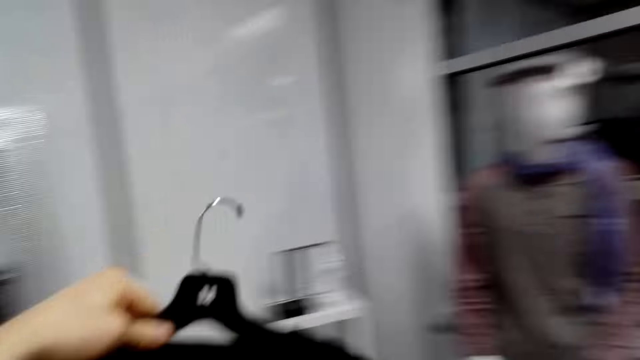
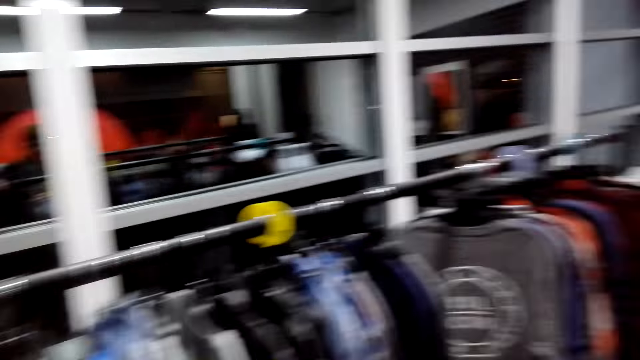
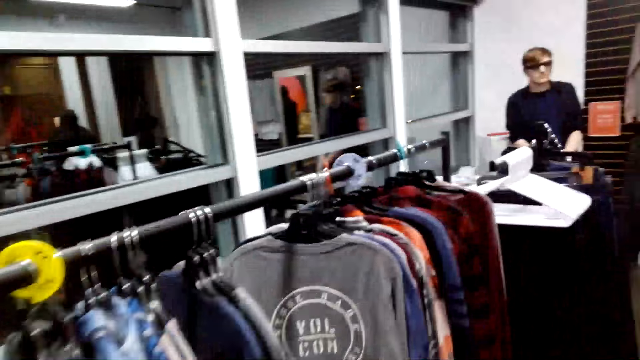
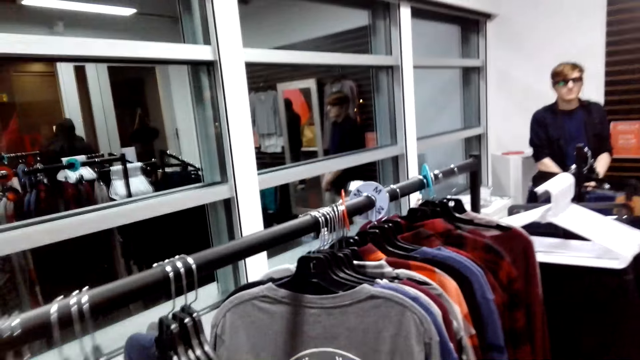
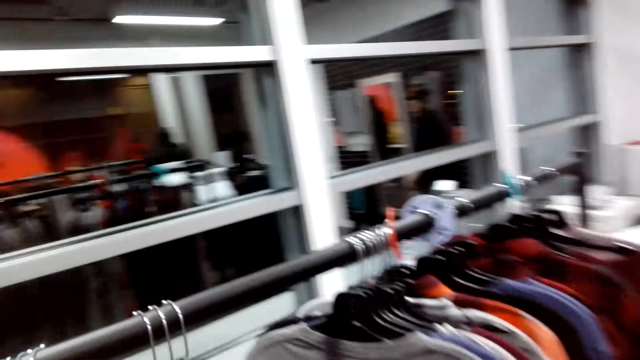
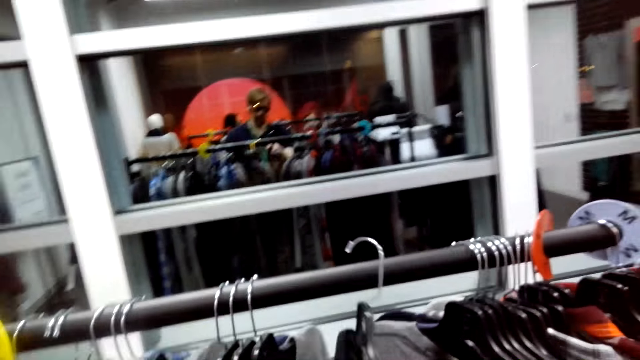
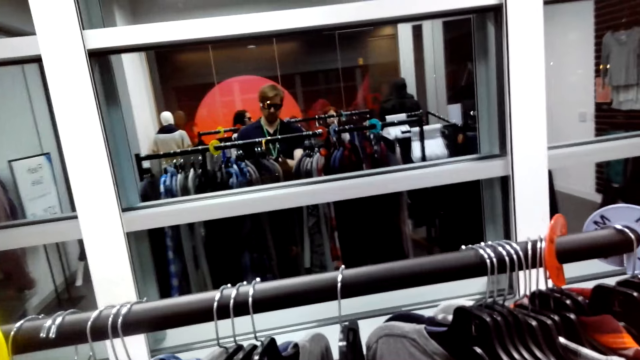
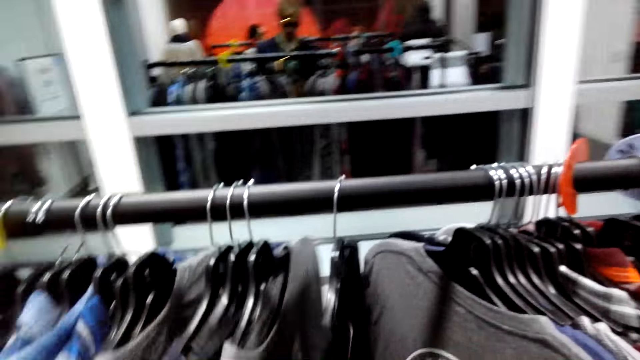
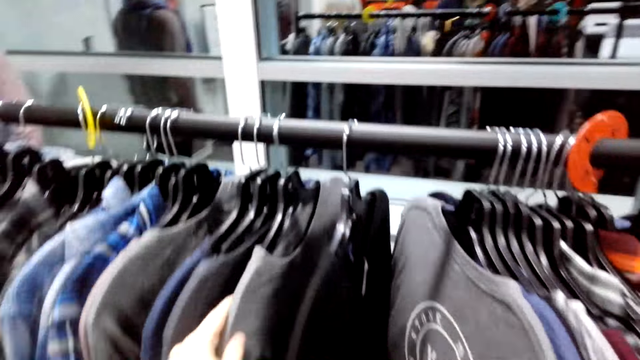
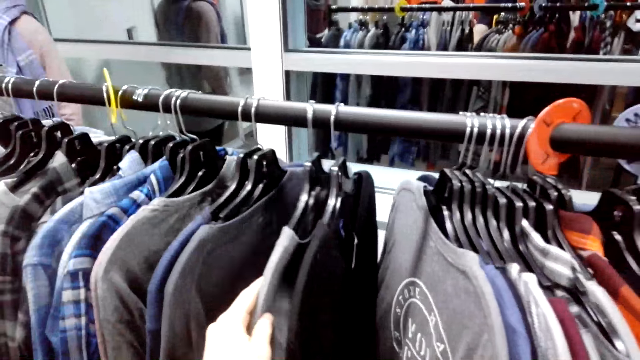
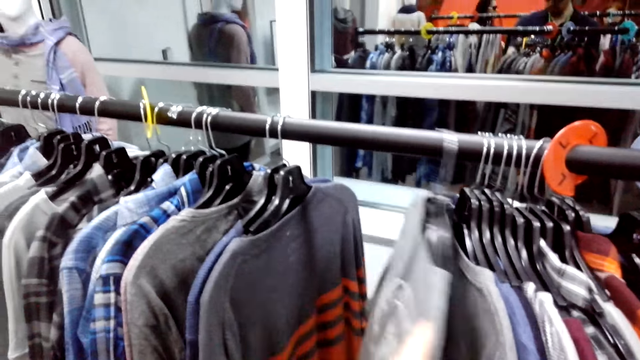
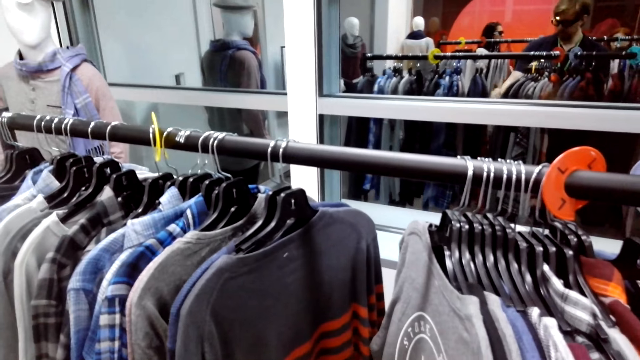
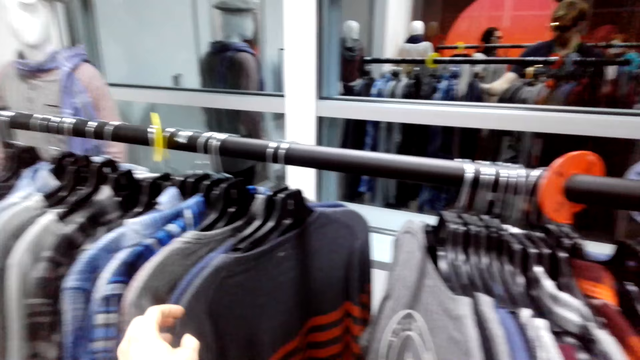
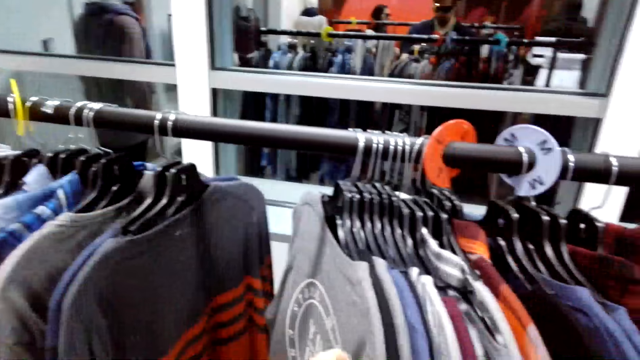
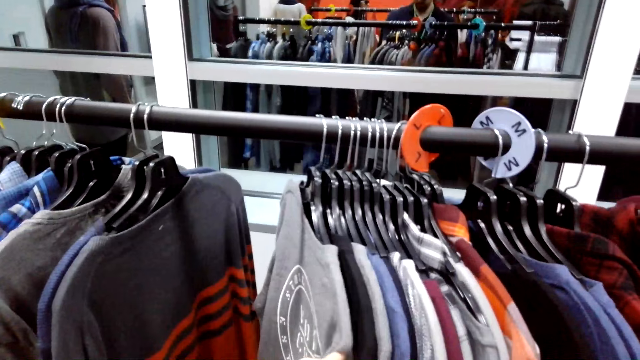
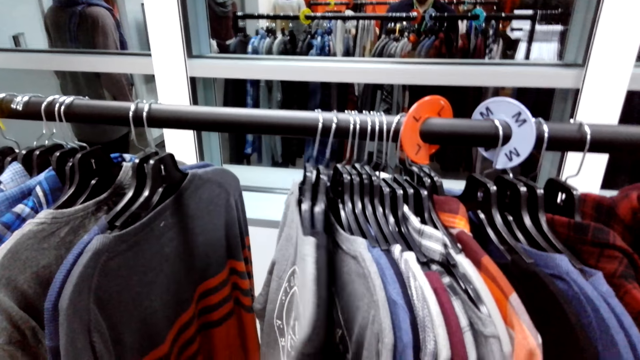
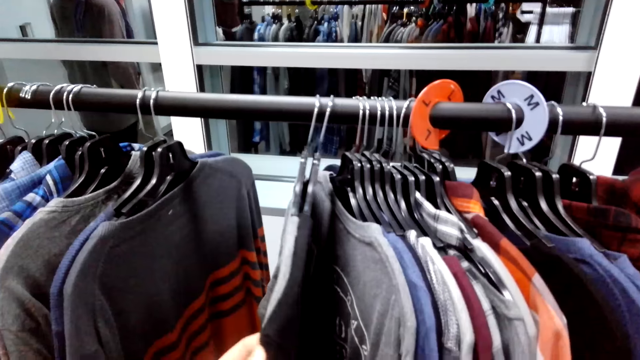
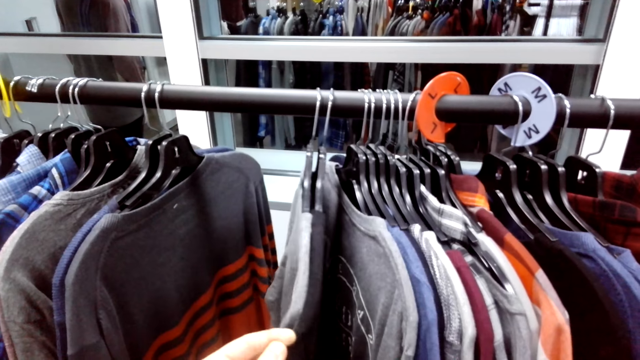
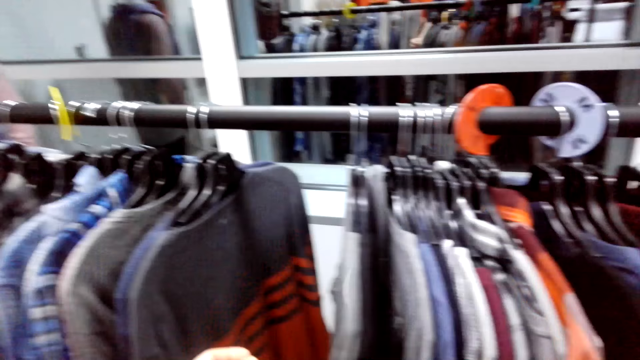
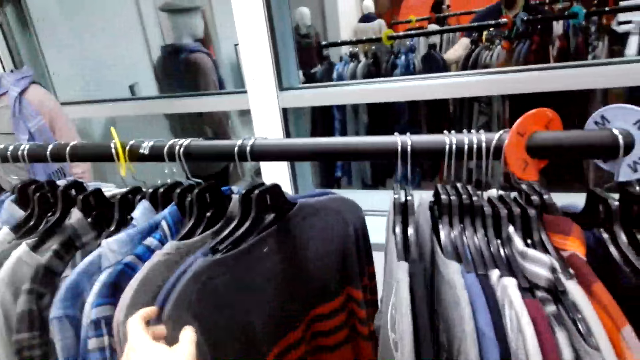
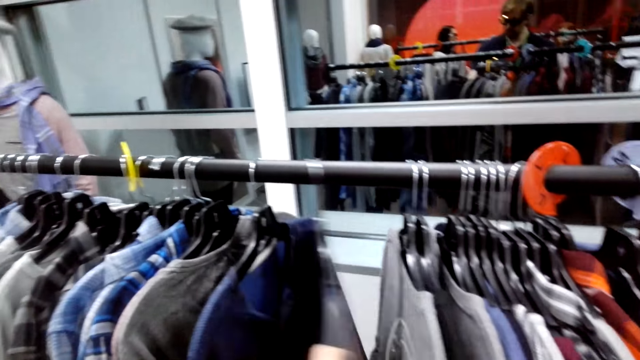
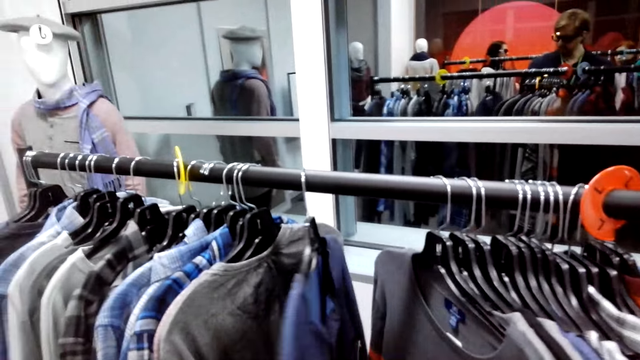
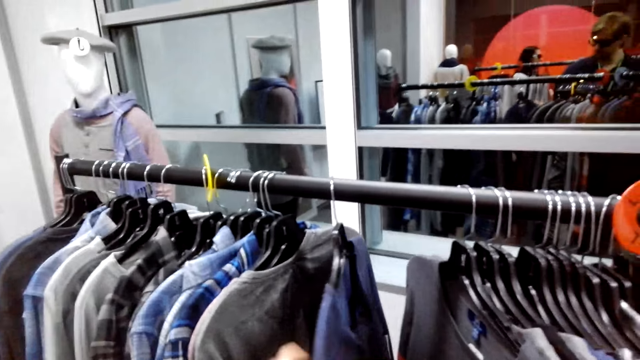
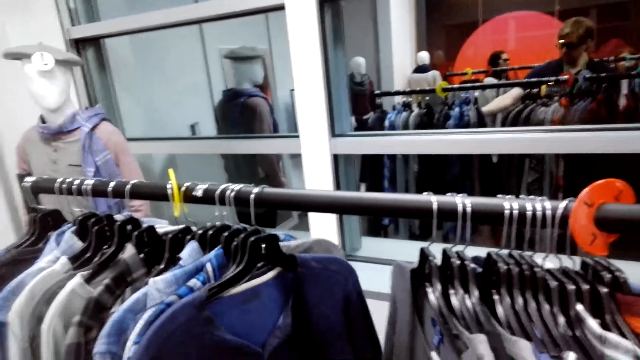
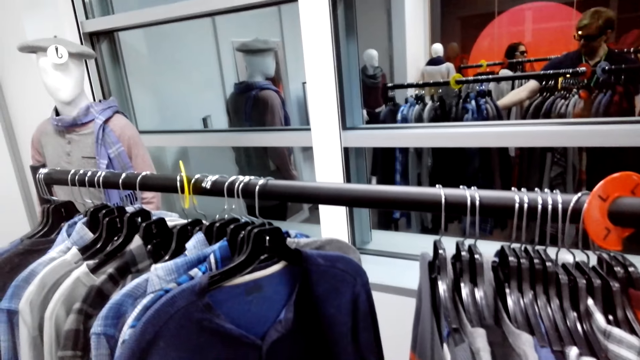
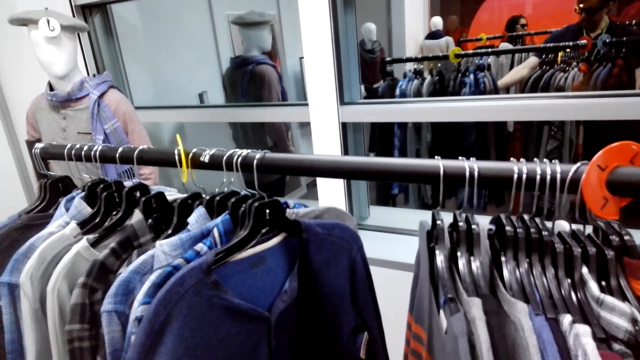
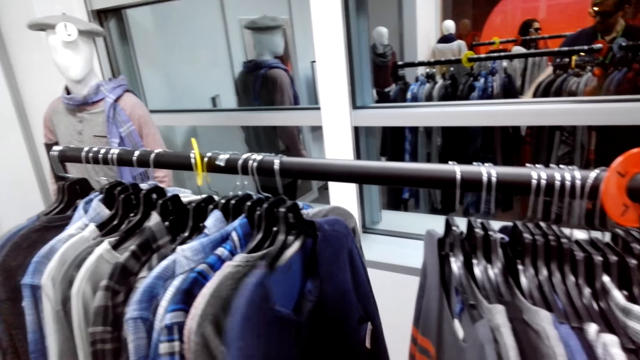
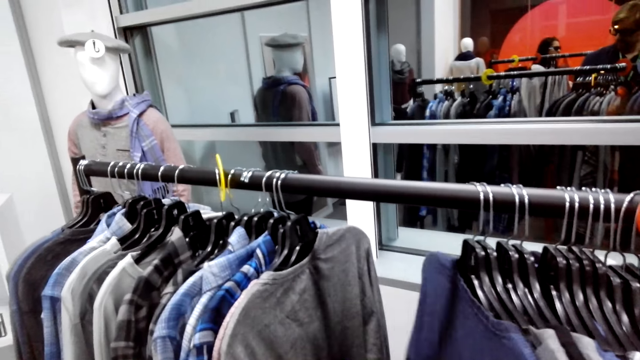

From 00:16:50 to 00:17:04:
The camera wearer turns around the shop. They look around. They walk around the shop. They place a t-shirt on the stand. They move the cloth. They touch cloths on the stand. They check the cloth.

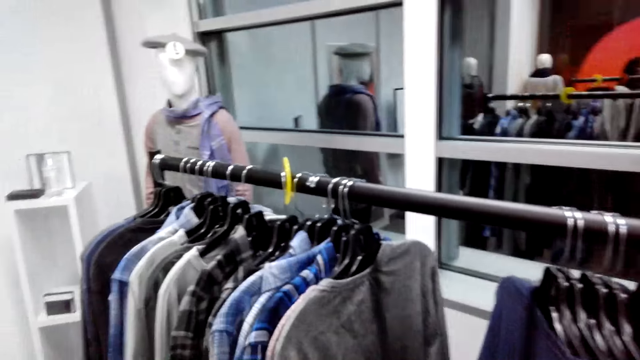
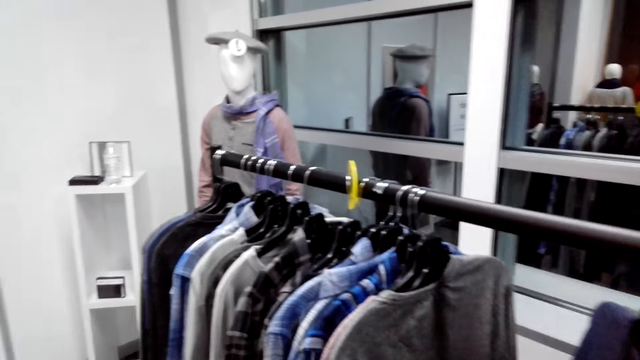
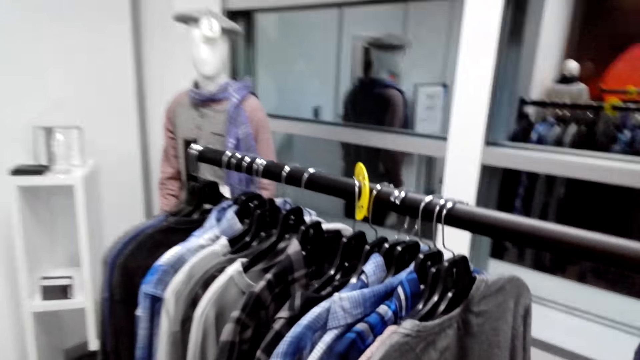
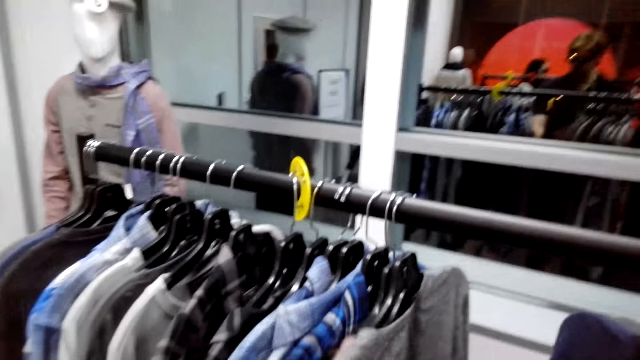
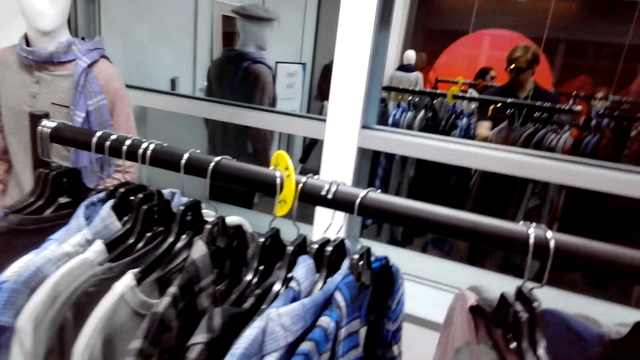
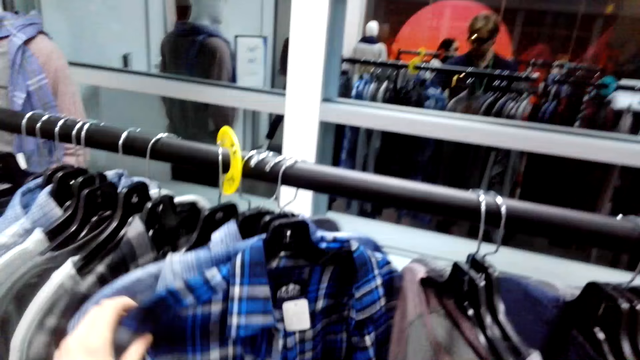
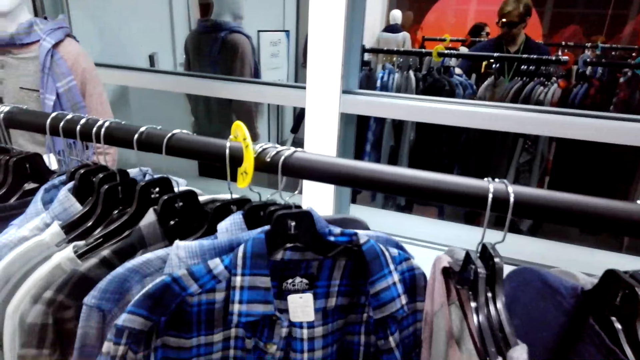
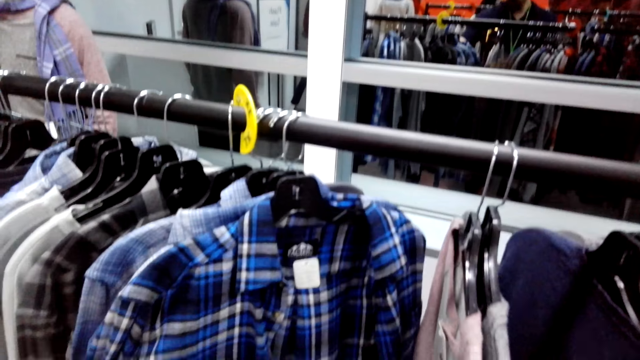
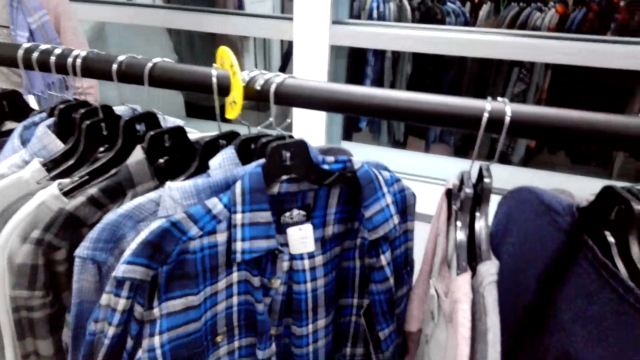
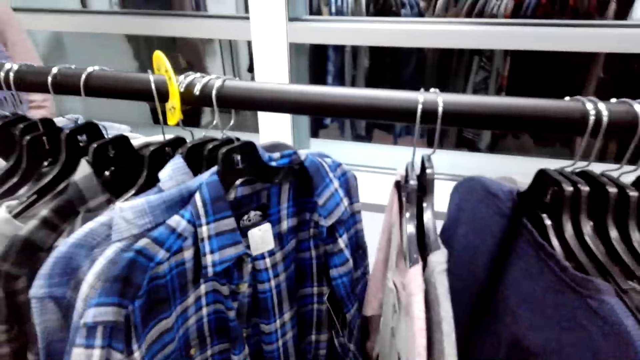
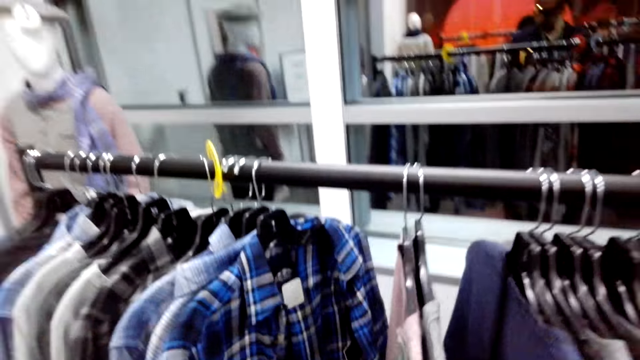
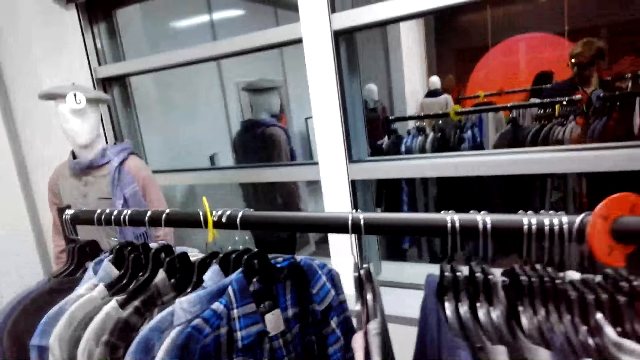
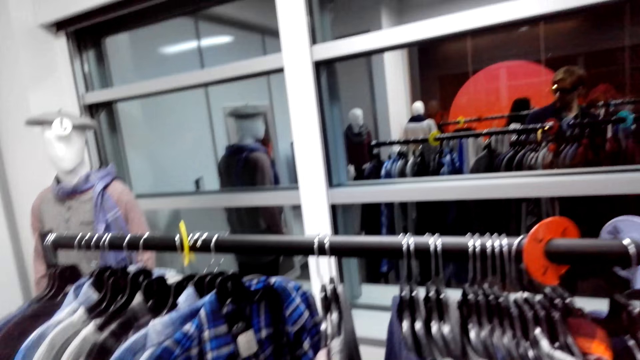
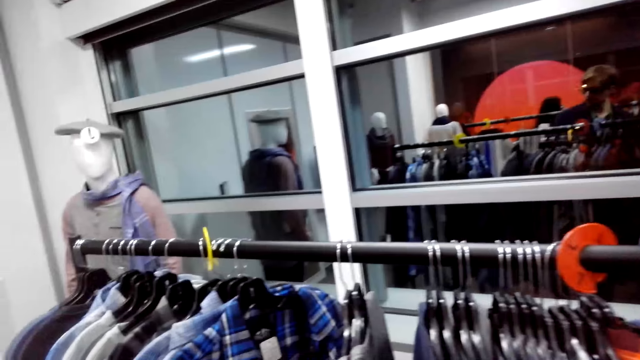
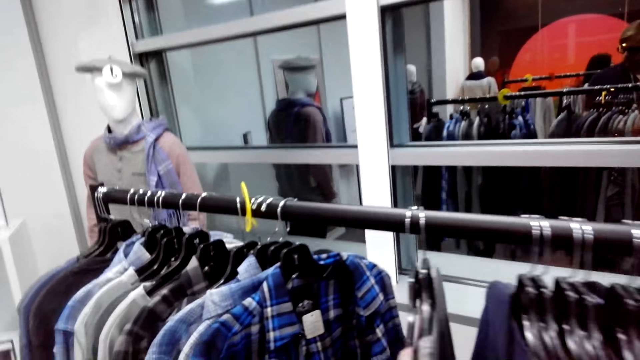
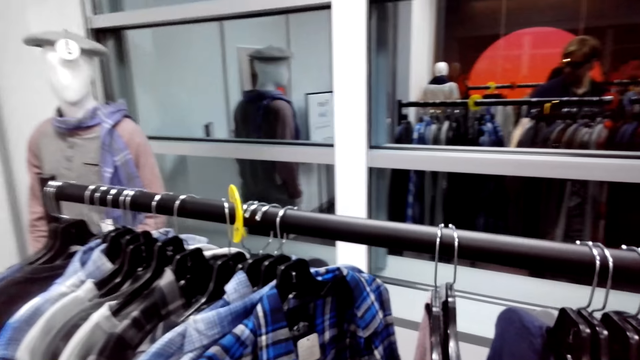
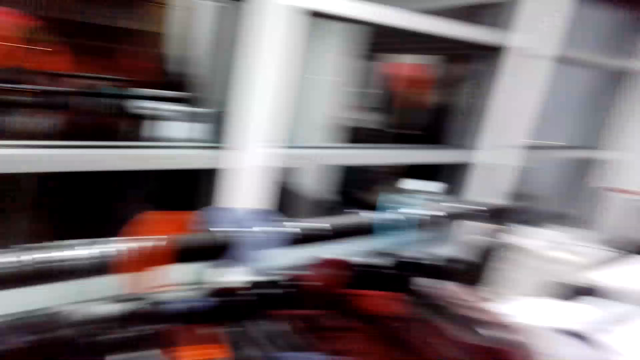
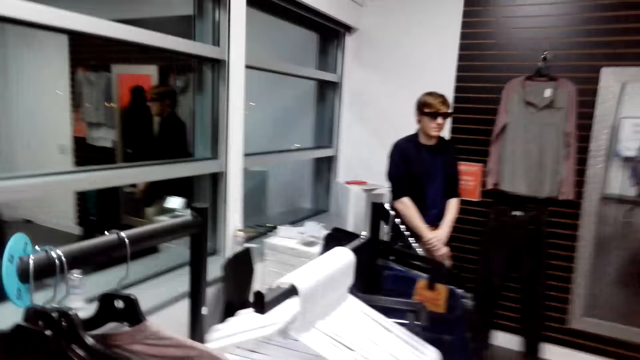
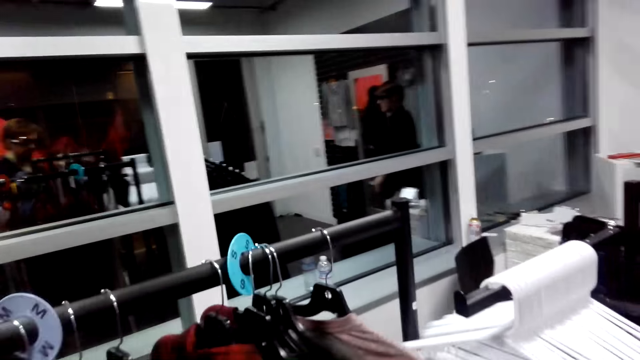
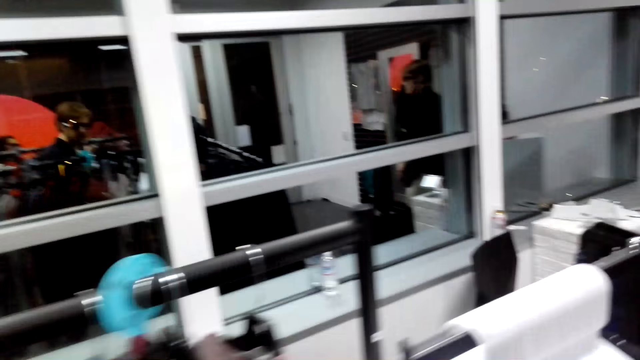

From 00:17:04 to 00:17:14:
The camera wearer turns around the shop. They look around.
